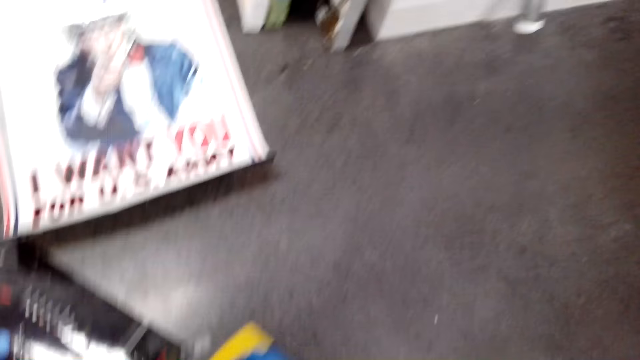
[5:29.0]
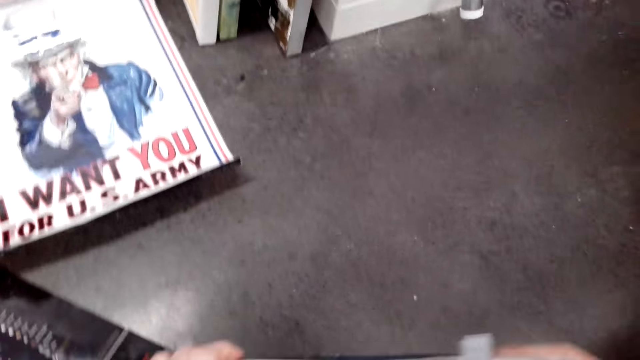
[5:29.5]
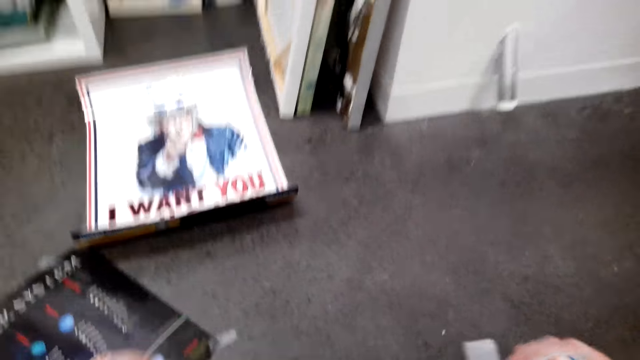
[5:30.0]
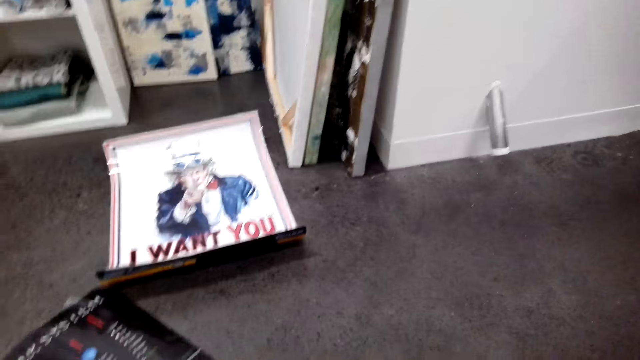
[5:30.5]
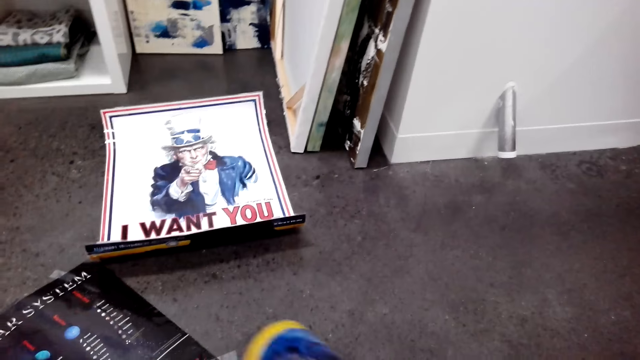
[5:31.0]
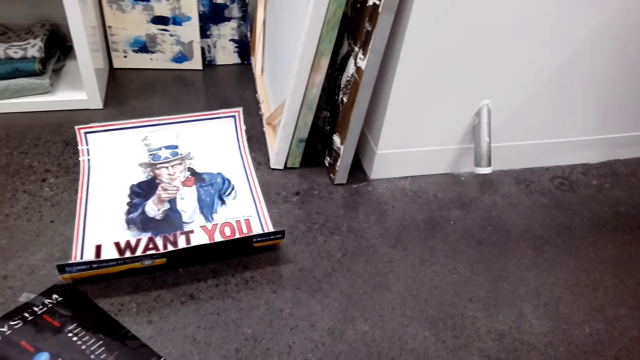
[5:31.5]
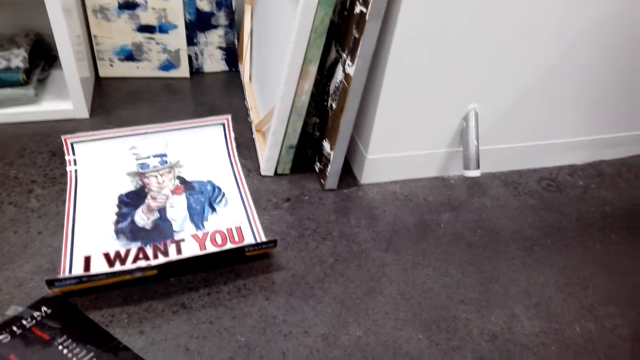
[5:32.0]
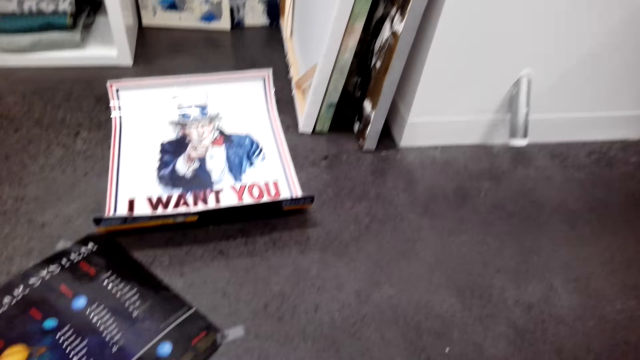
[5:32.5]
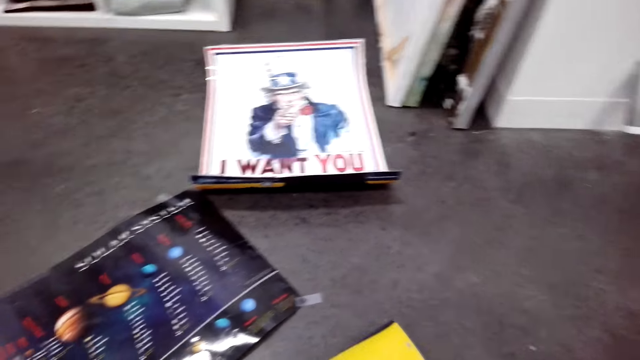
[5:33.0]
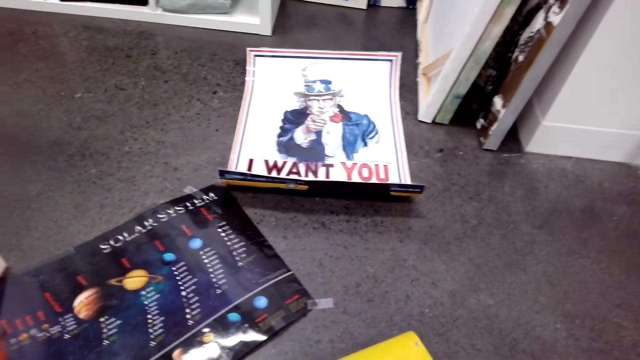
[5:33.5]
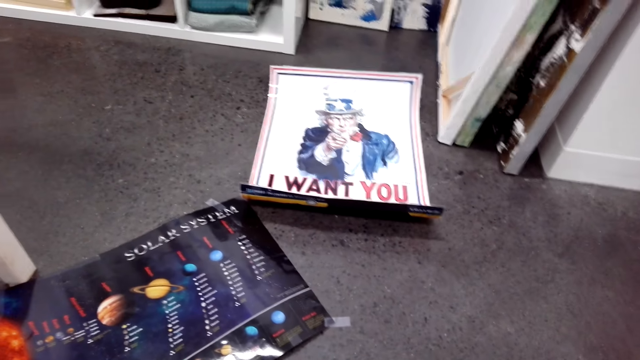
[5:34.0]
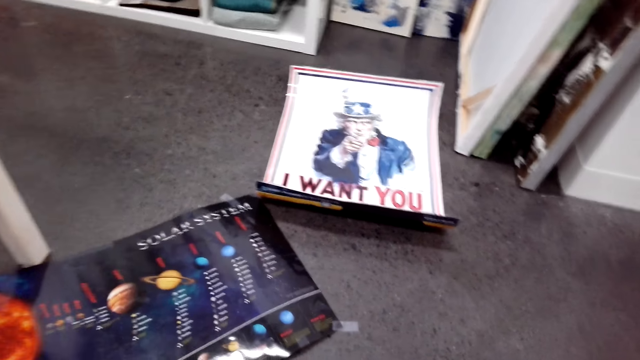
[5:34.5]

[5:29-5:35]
The camera wearer moves the paper on the floor. They look around. They hold the paper. They look around. They move the paper on the floor. They look around. They move the paper on the floor. They look around.

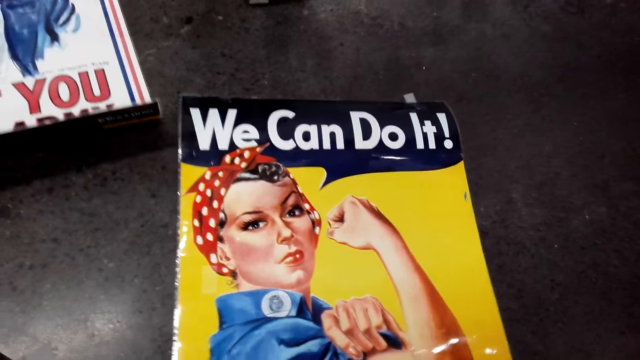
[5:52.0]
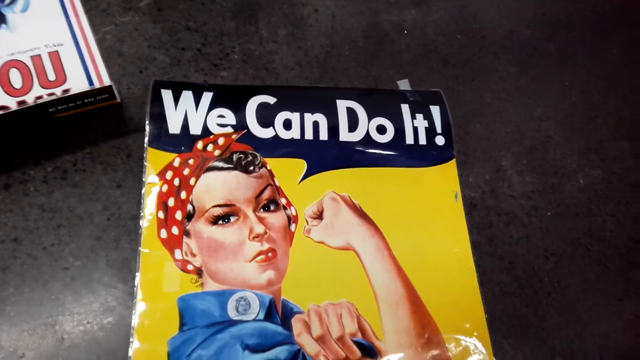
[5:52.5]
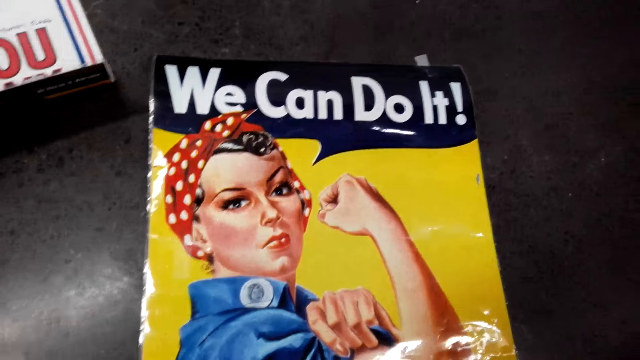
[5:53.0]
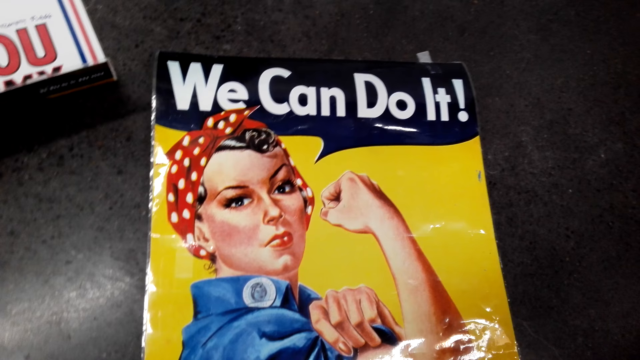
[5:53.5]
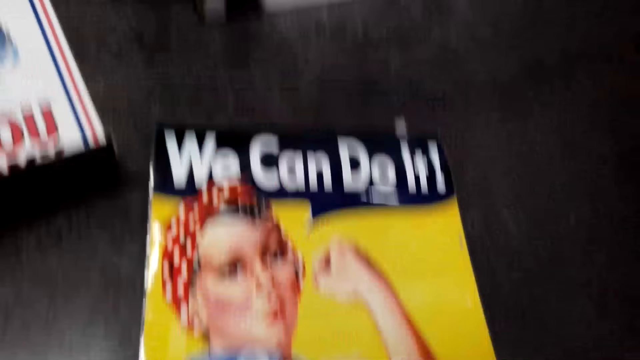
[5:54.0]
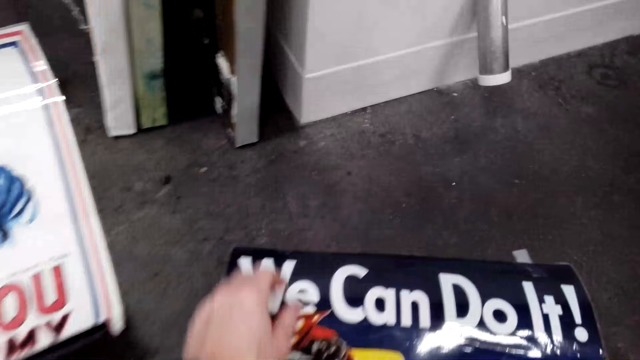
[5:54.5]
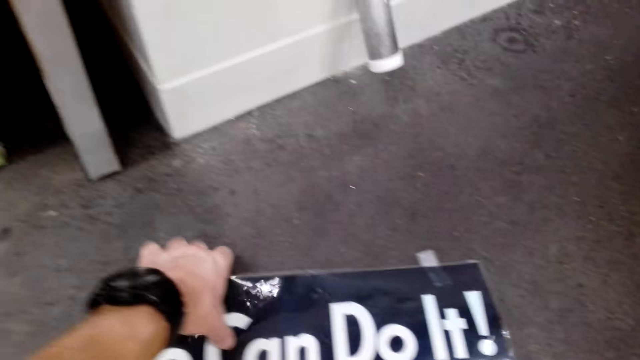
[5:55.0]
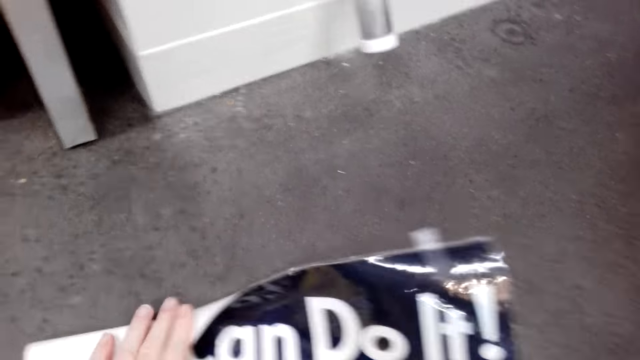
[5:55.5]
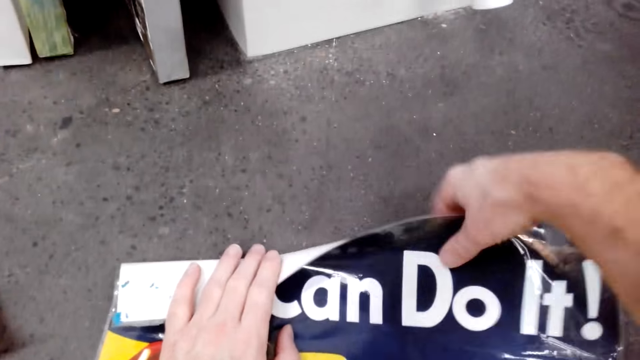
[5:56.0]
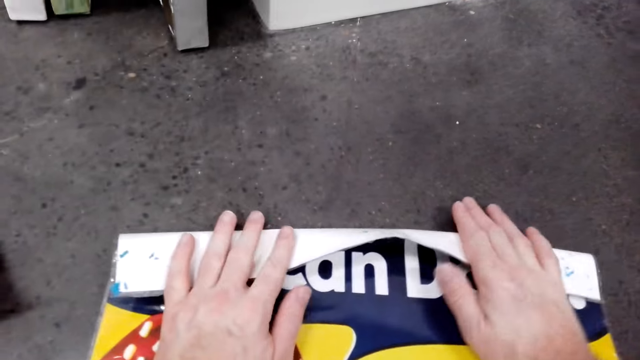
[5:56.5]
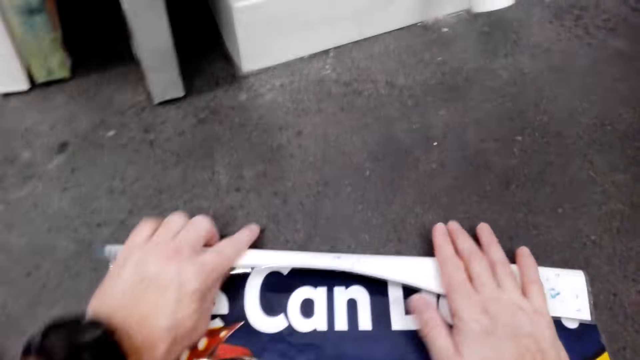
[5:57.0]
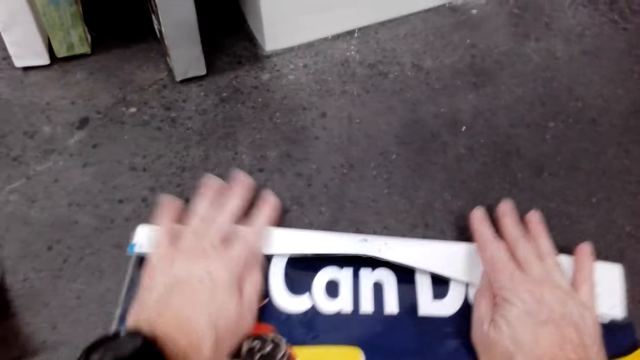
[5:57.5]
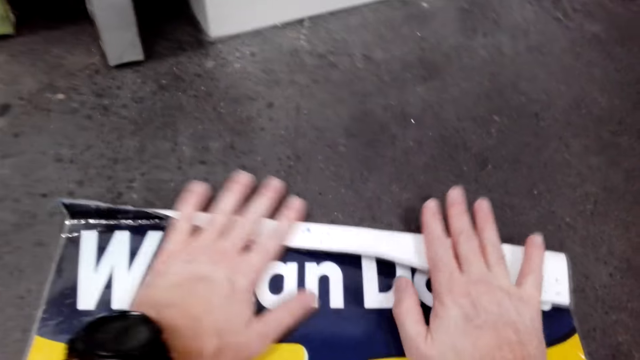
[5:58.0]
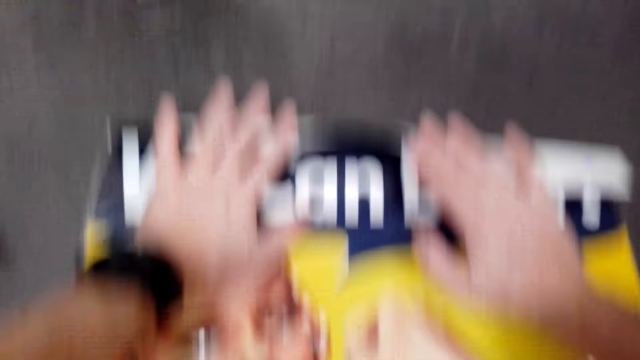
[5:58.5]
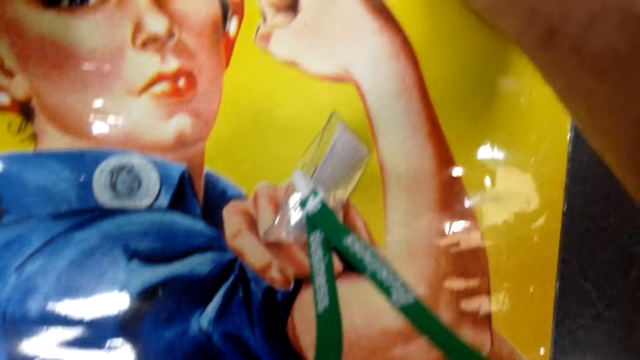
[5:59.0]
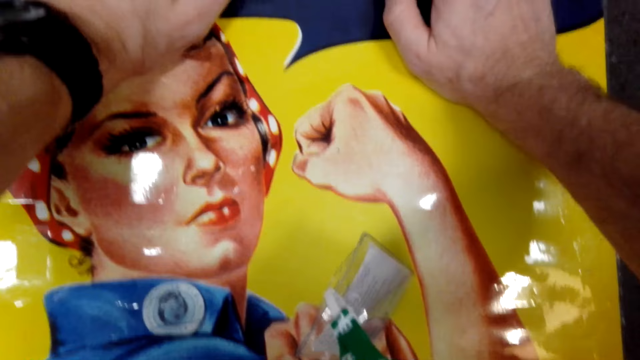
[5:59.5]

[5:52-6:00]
The camera wearer looks around. They fold the paper. They unfold the wallpaper. They look at the paper.

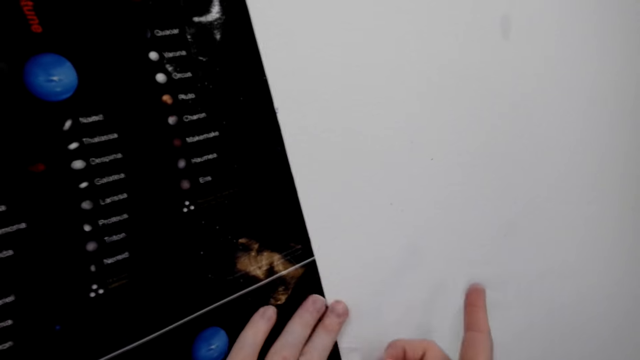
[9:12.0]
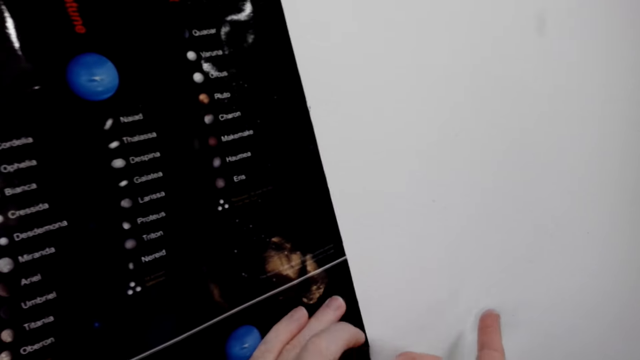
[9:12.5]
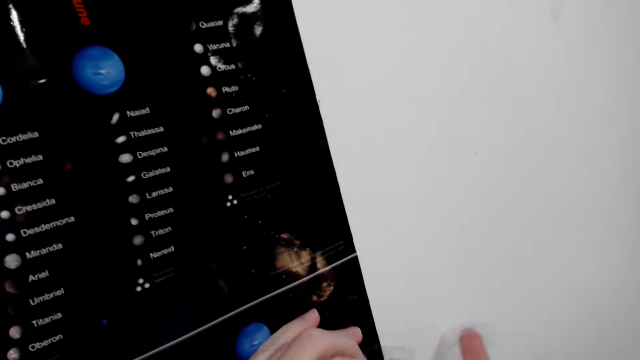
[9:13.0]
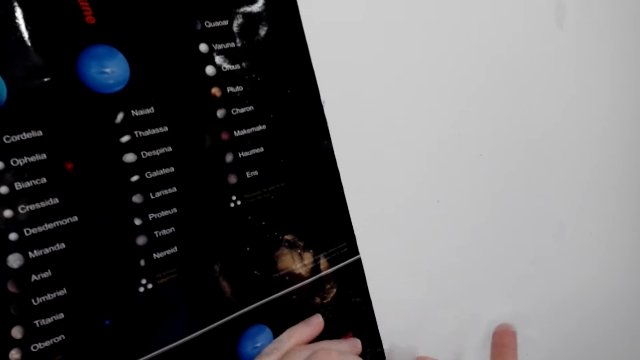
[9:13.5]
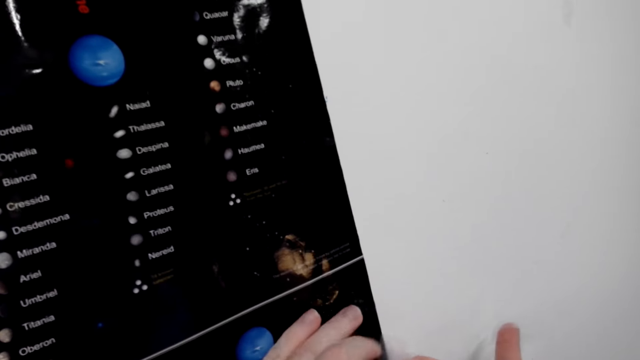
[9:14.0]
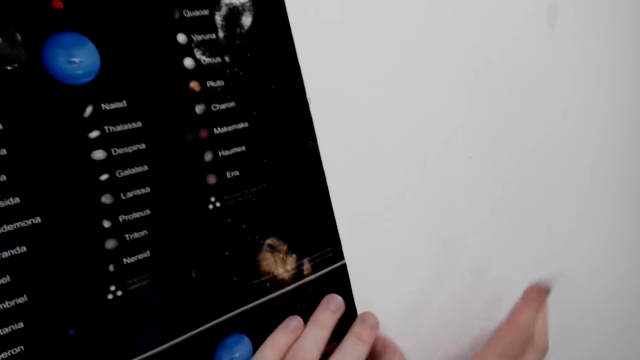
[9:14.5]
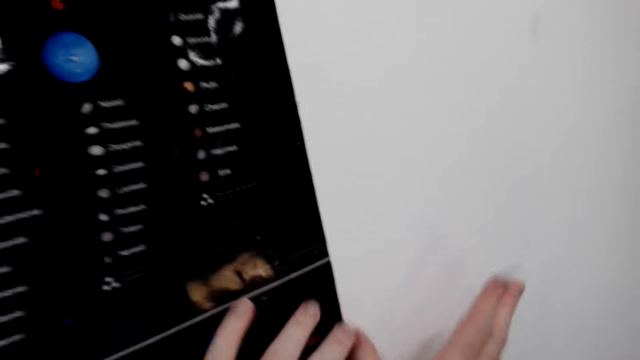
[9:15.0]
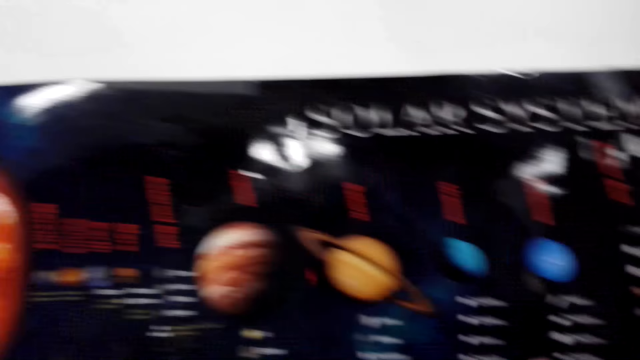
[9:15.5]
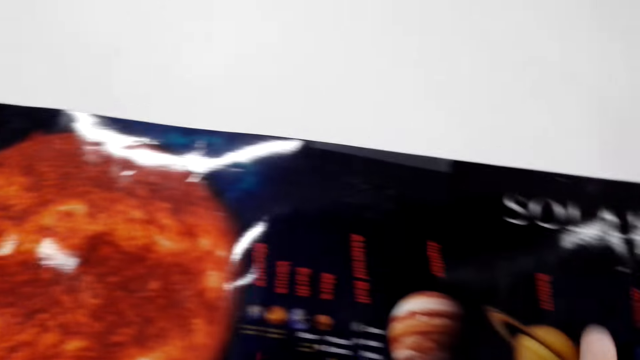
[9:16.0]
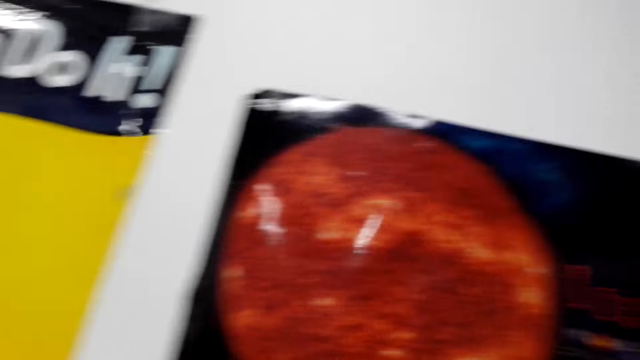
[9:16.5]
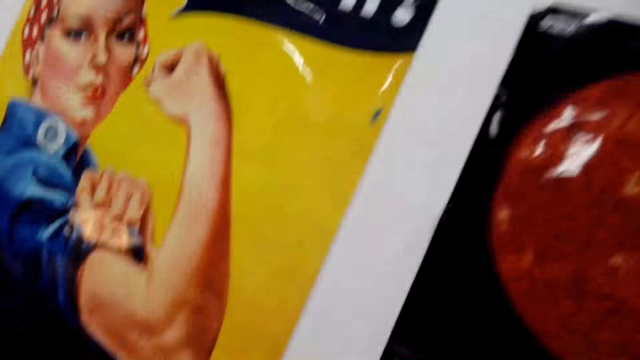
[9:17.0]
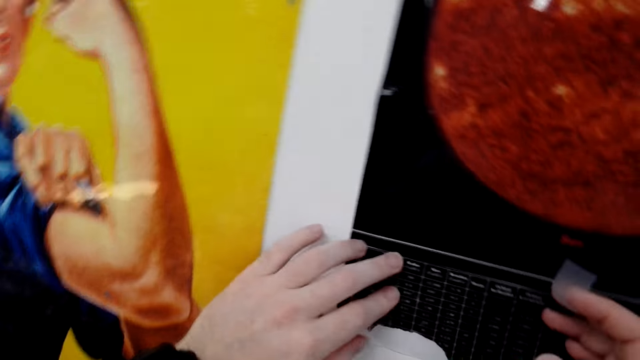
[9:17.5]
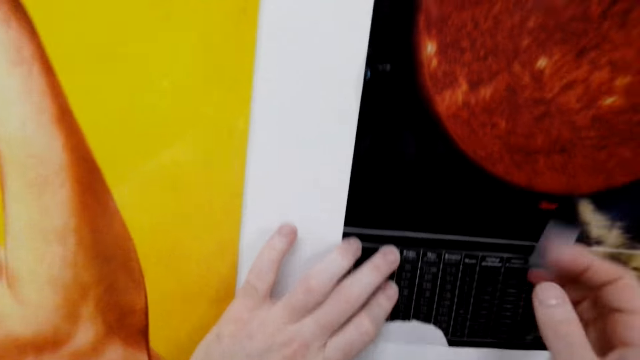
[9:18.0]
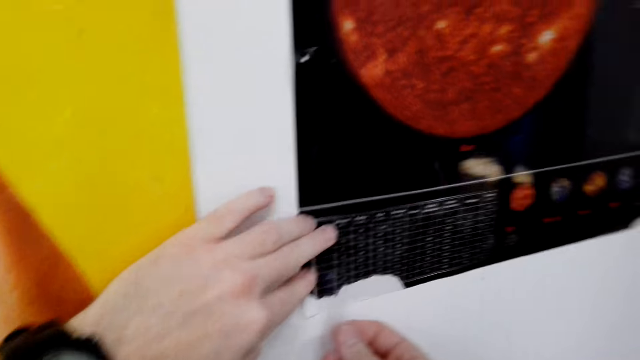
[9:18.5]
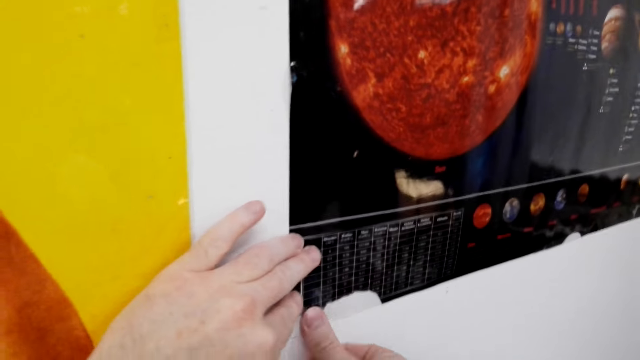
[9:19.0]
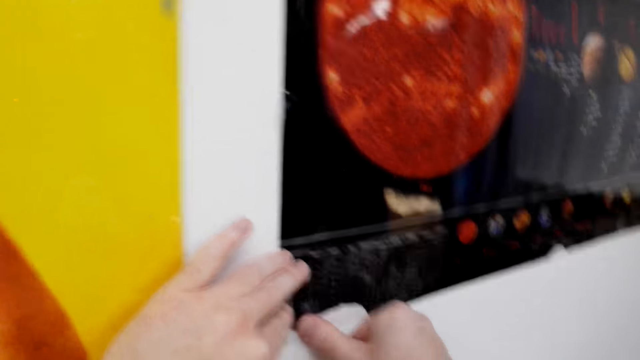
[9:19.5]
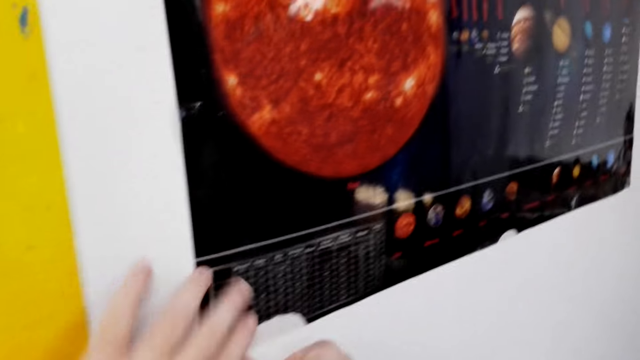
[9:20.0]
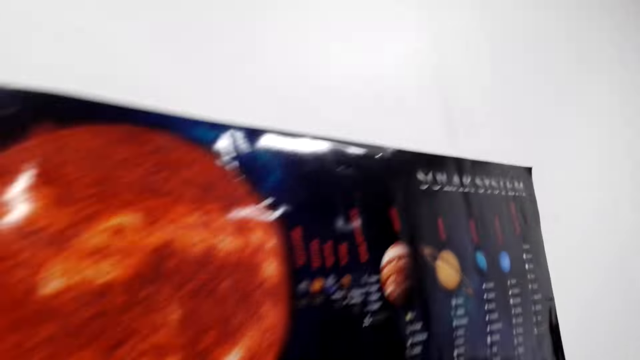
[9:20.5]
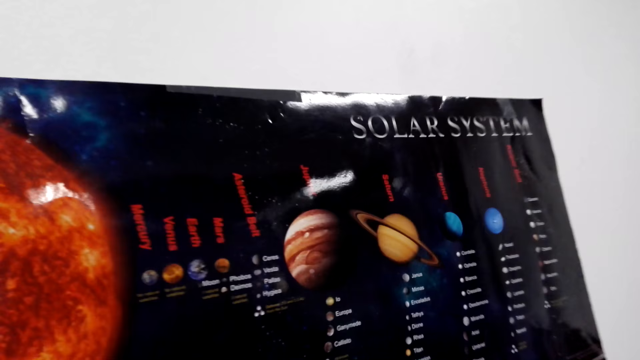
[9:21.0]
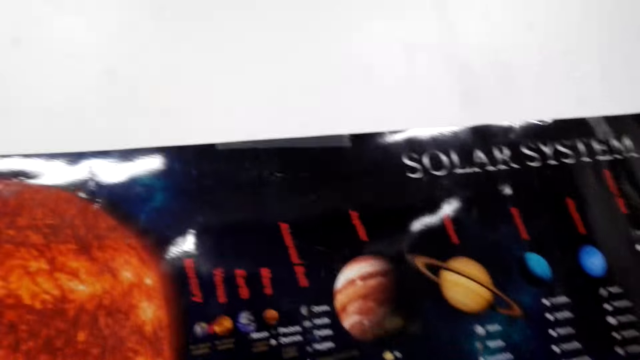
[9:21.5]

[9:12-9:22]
The camera wearer fixes the paper or wallpaper on the wall with a sellotape. They fix the wallpaper. They look around. They hold the paper on the wall. They stick the paper on the wall with the sellotape. They look around.
